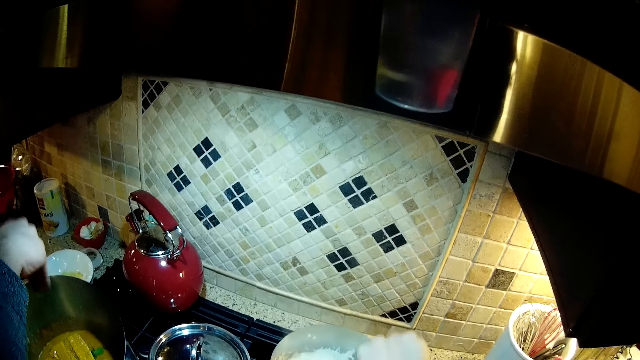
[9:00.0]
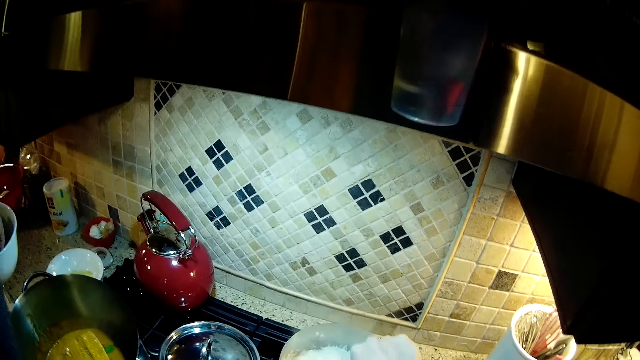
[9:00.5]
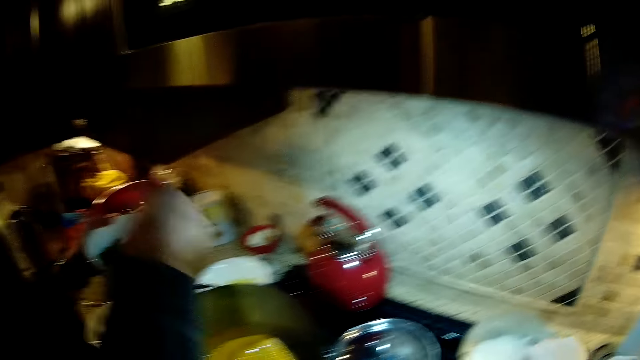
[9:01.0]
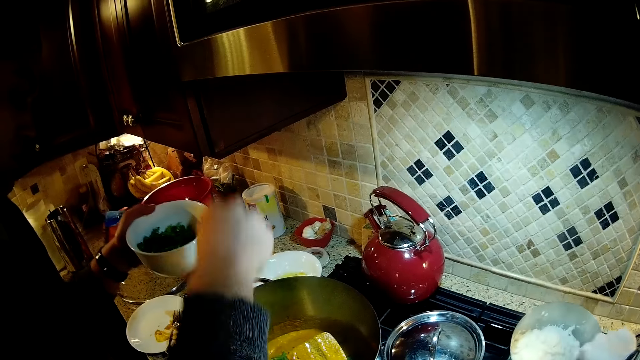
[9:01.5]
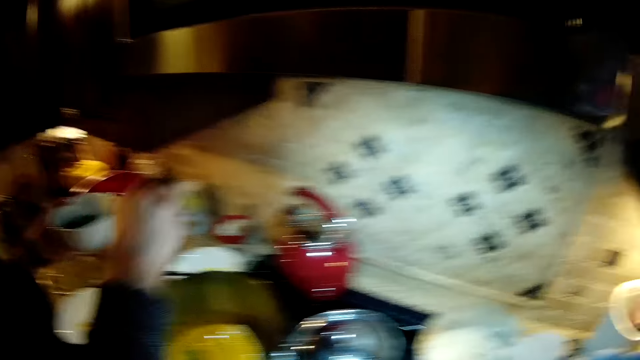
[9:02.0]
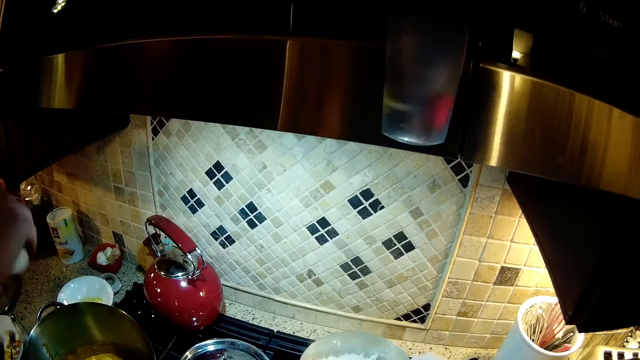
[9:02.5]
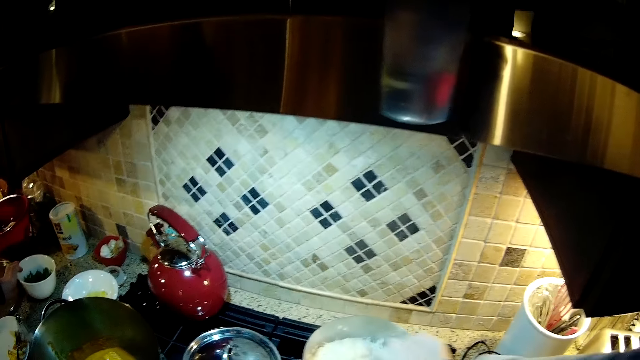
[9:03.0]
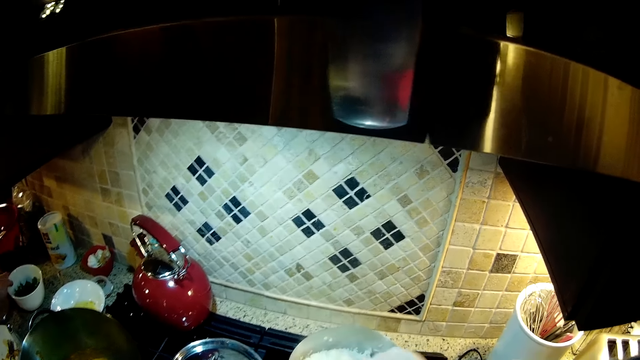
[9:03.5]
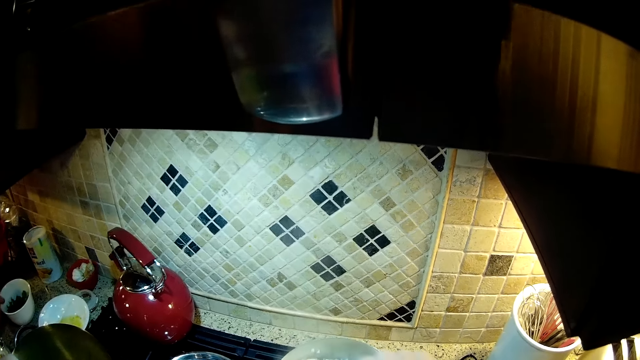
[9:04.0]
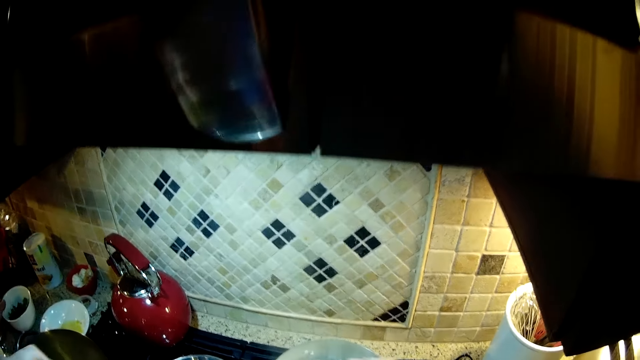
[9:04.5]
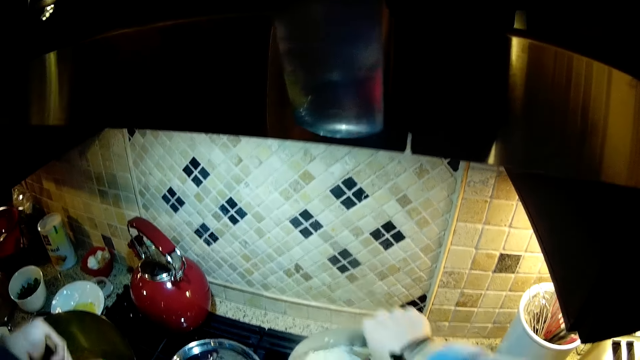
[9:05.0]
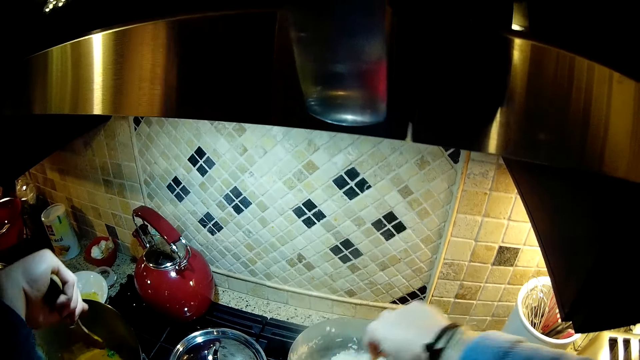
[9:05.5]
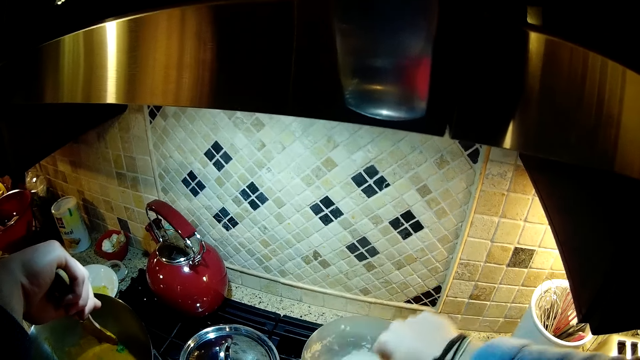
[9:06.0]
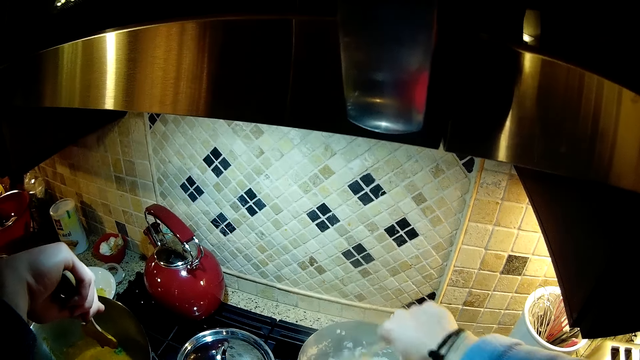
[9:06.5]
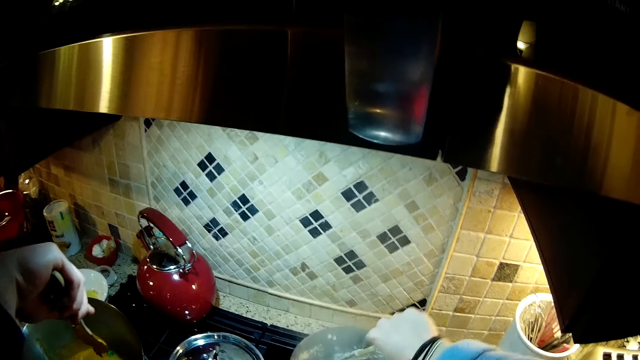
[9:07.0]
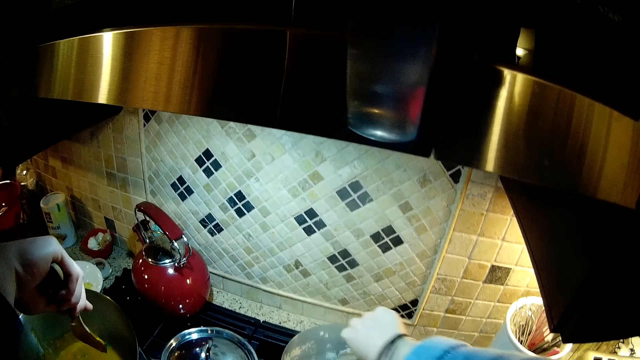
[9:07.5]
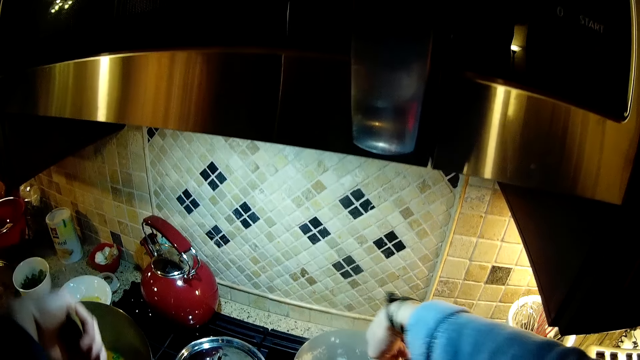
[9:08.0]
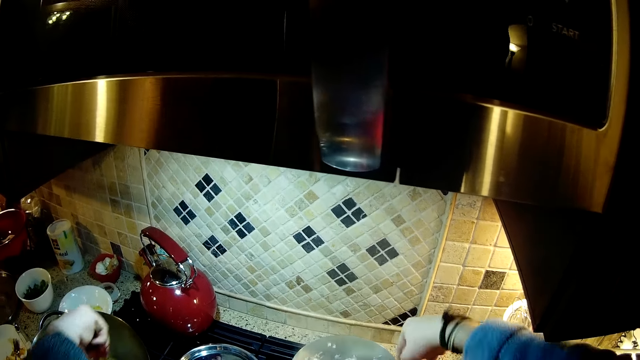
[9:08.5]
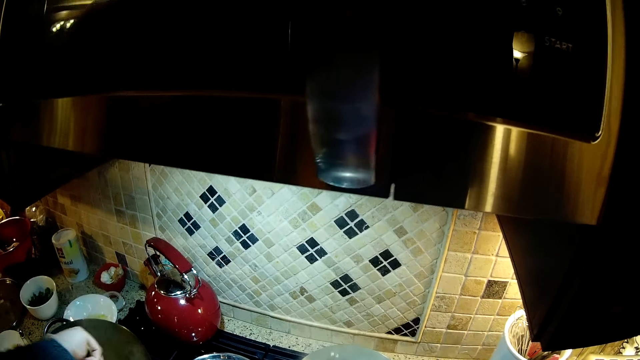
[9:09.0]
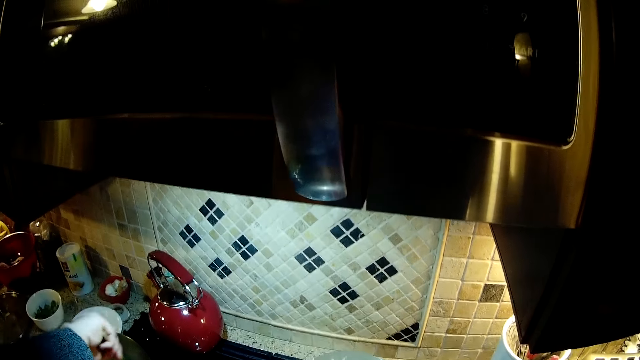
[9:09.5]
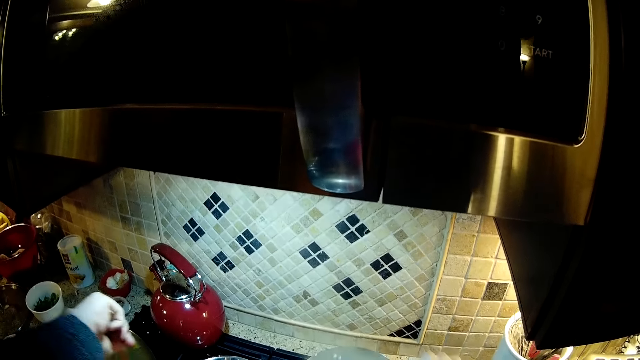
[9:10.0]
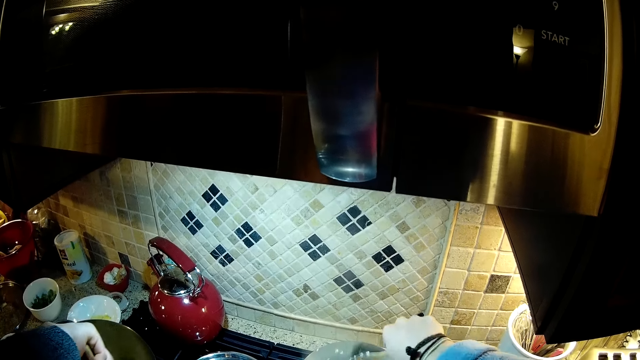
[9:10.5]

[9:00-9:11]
A man picks up the coriander and puts the coriander in the pot. The camera wearer stirs the food. The man stirs the food. The man puts the bowl on the table. The camera wearer stirs the food. The man stirs the soup.

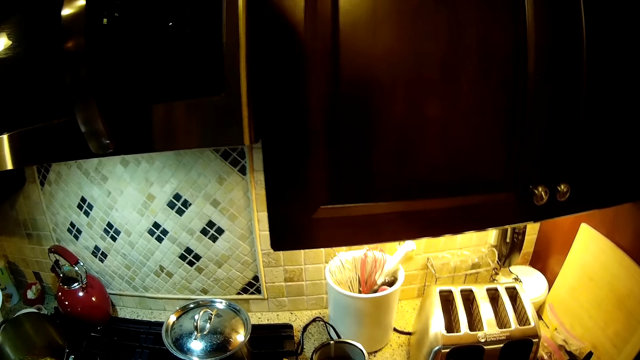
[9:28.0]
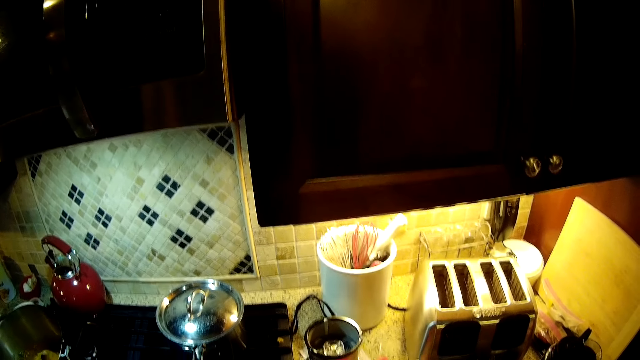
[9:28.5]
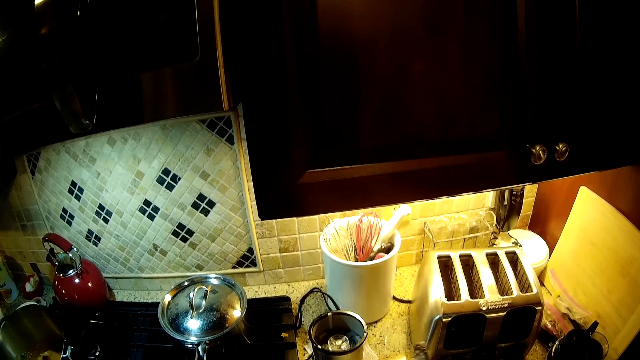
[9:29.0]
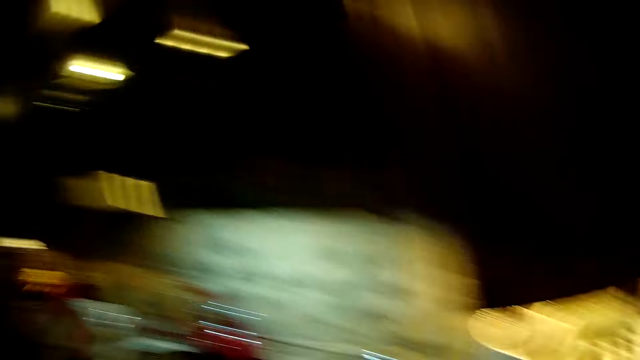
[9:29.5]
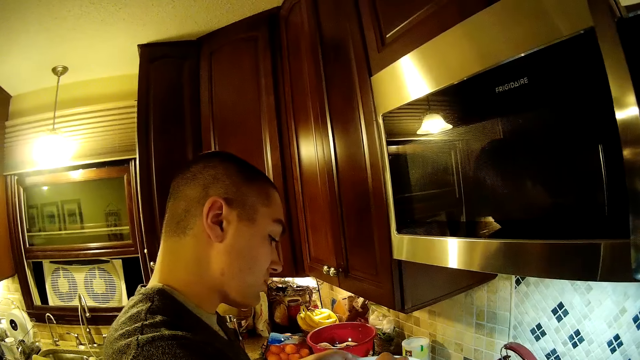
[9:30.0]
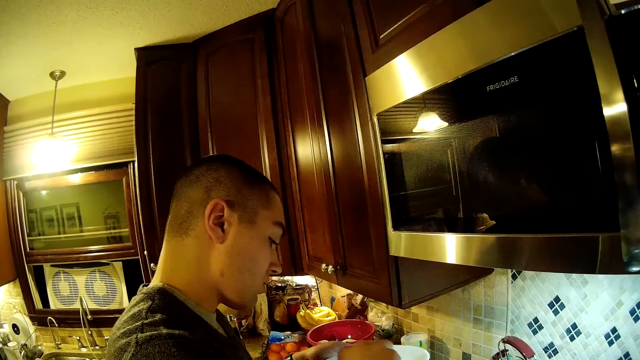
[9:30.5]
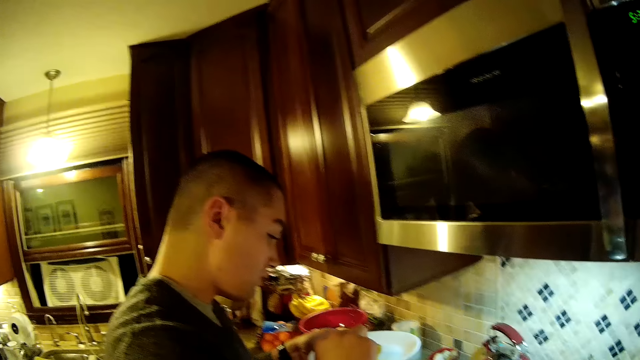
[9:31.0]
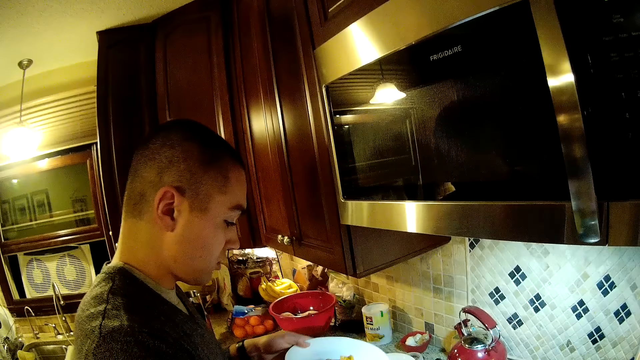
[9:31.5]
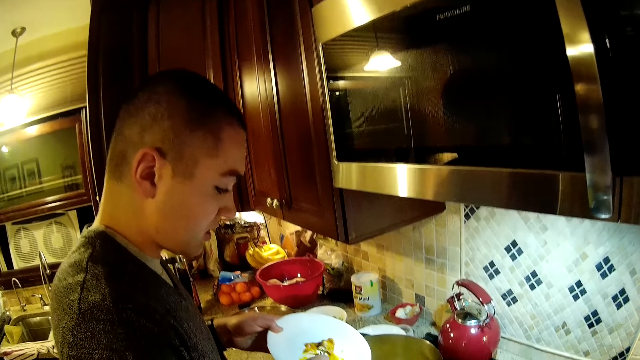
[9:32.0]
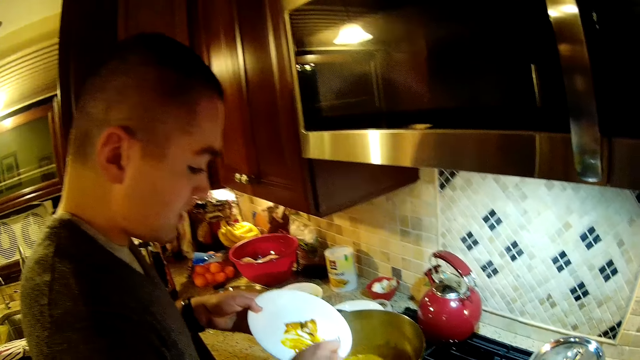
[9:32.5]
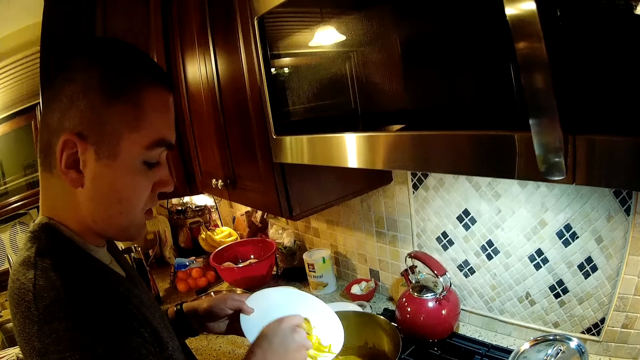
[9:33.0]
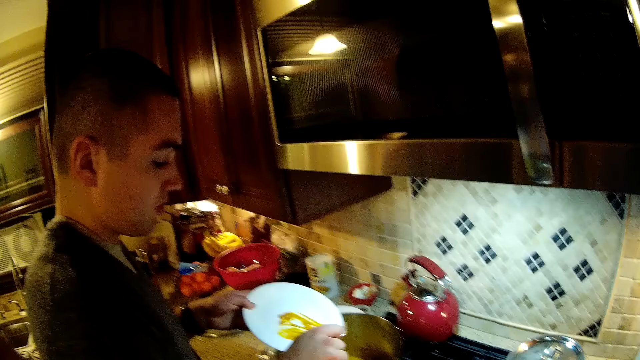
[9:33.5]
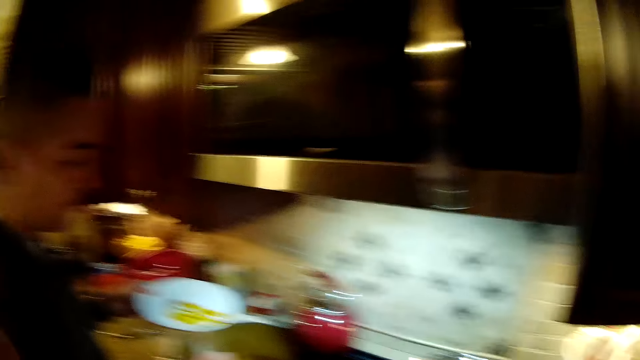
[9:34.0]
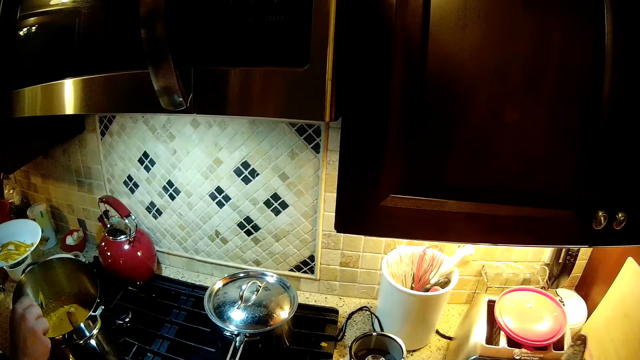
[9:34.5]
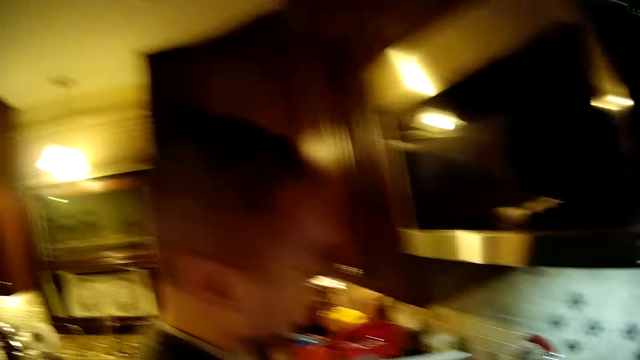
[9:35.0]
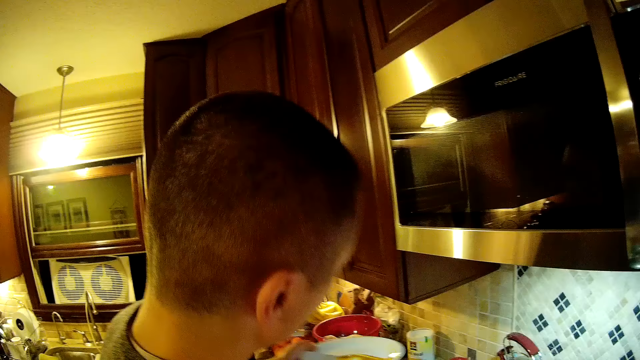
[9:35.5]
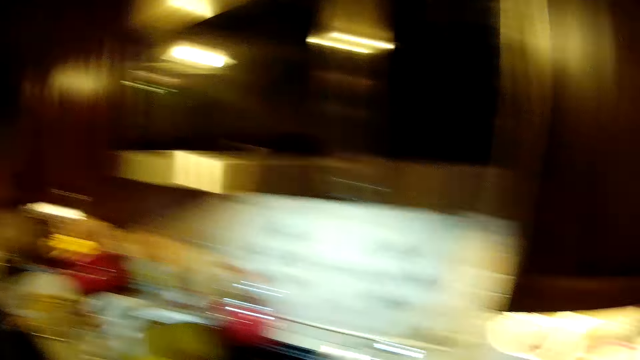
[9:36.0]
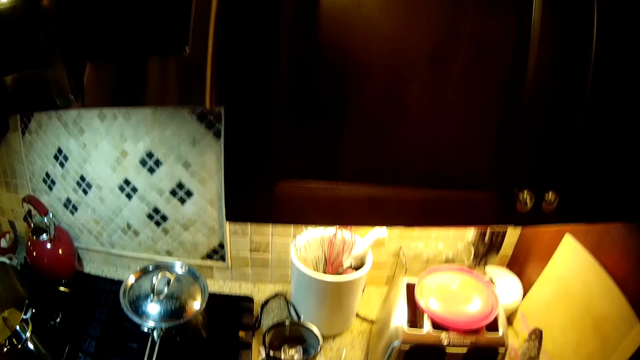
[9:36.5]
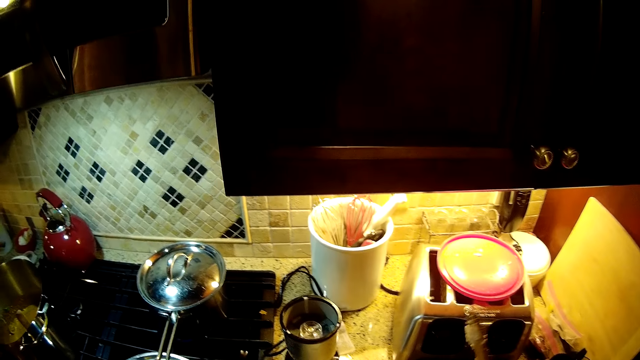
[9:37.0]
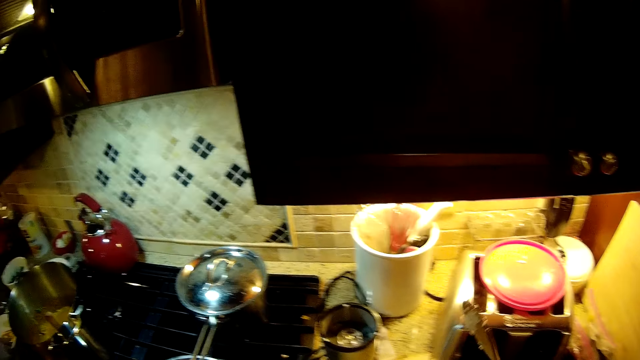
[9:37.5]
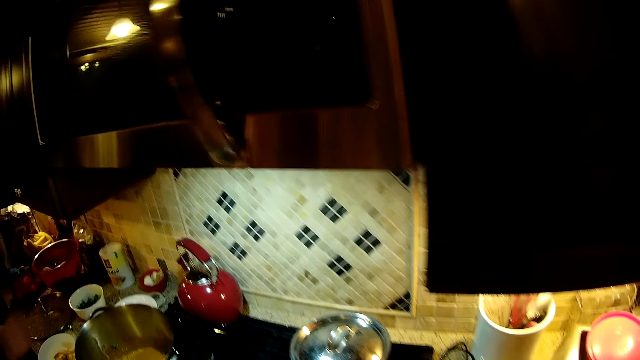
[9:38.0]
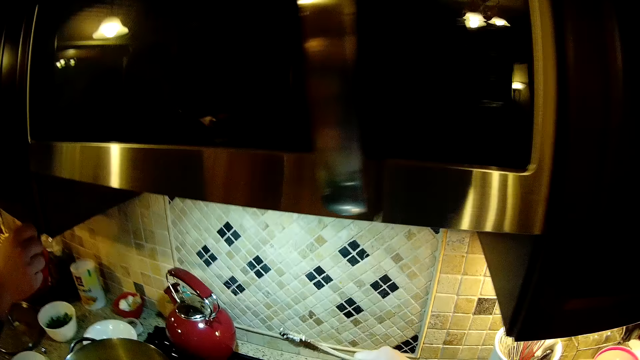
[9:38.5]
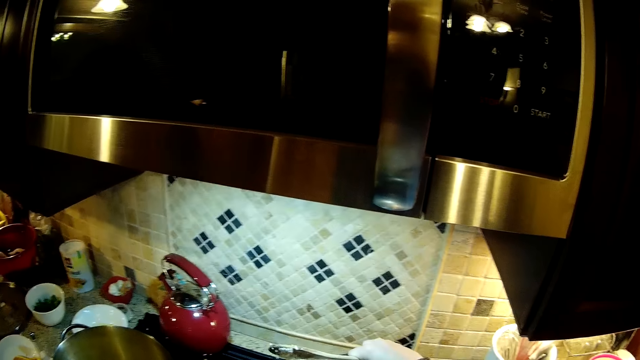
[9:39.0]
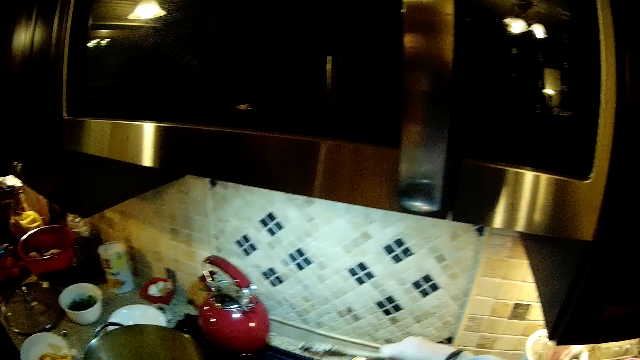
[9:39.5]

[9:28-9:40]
The camera wearer stands beside the cupboard. They look at a person. They put stew in the cooking pot. They hold a wooden cooking spoon.
